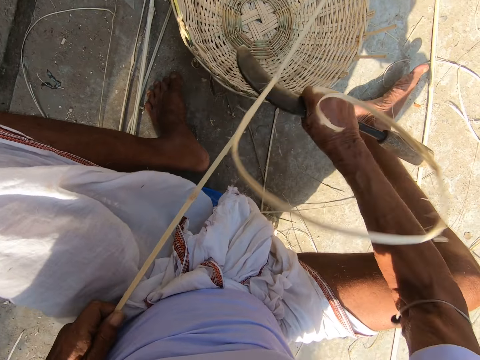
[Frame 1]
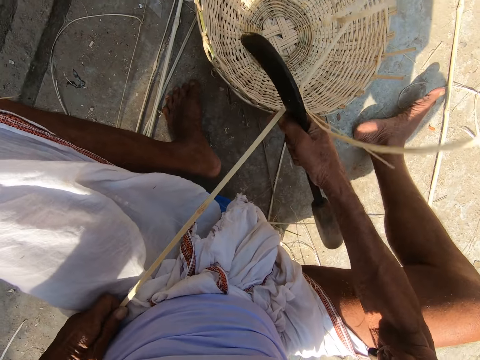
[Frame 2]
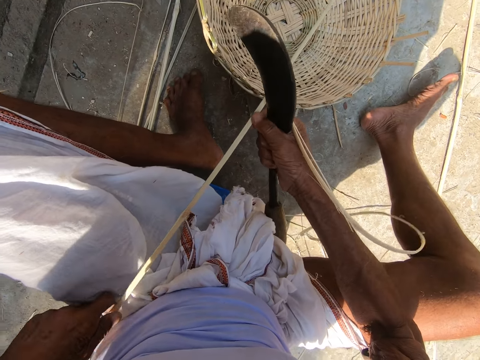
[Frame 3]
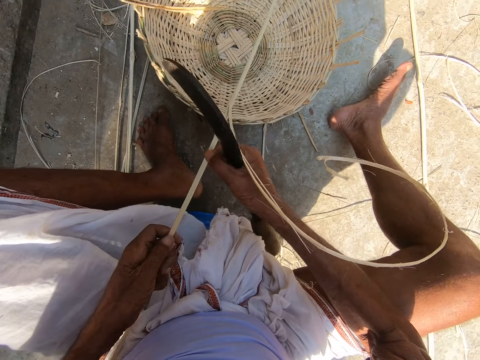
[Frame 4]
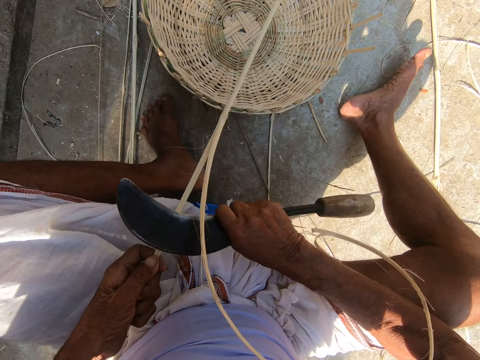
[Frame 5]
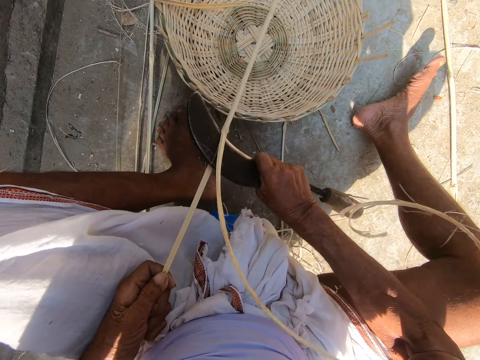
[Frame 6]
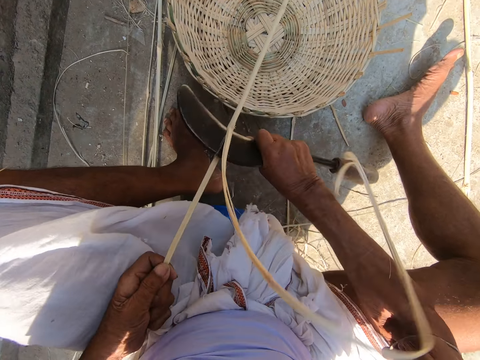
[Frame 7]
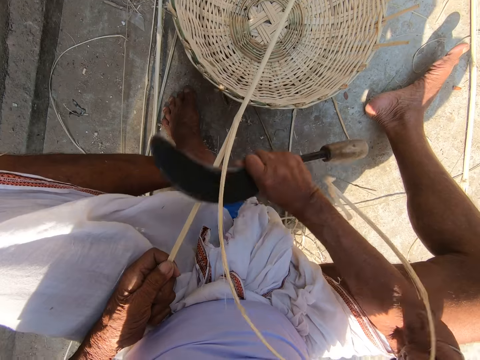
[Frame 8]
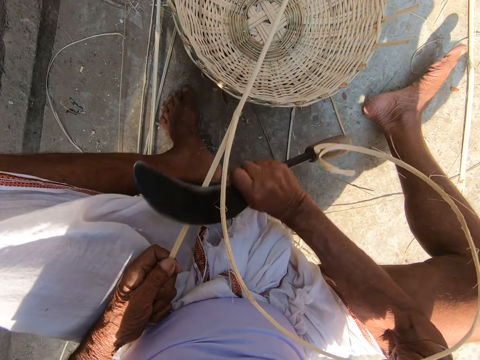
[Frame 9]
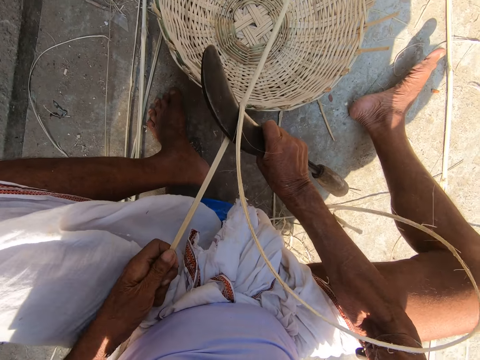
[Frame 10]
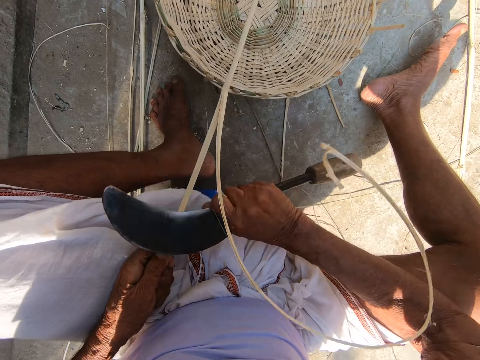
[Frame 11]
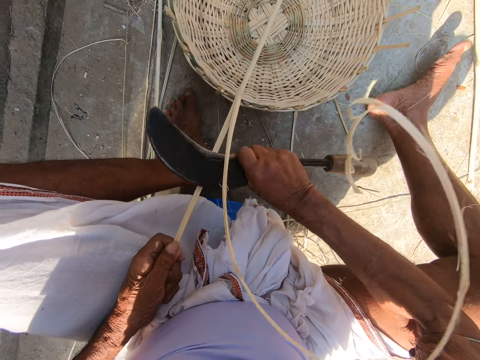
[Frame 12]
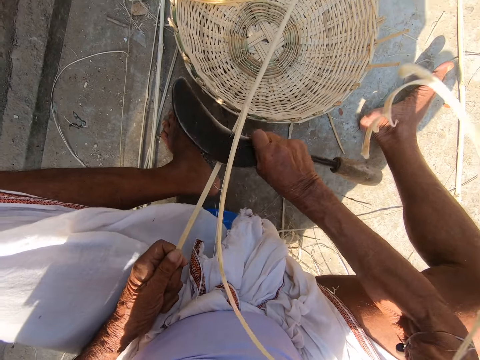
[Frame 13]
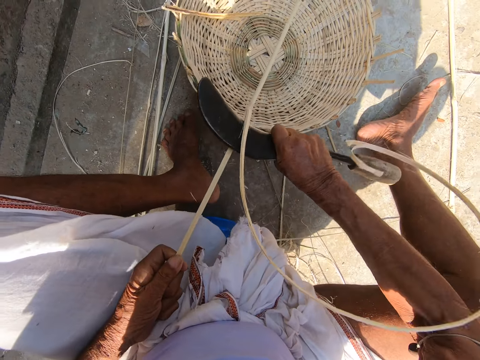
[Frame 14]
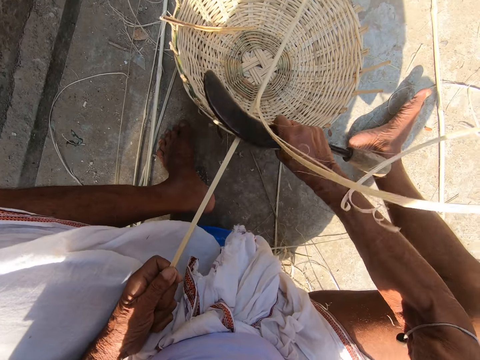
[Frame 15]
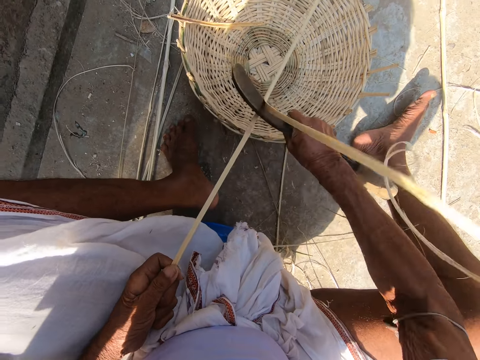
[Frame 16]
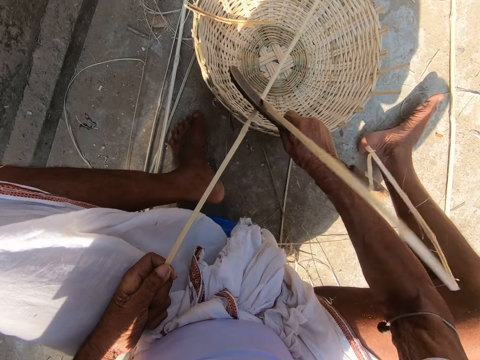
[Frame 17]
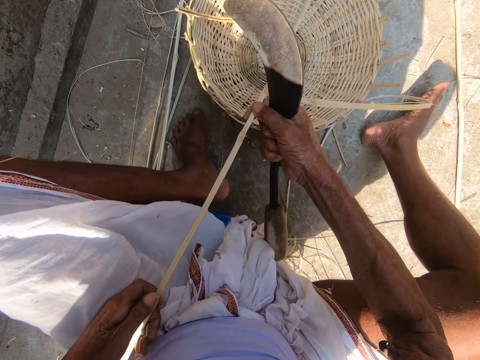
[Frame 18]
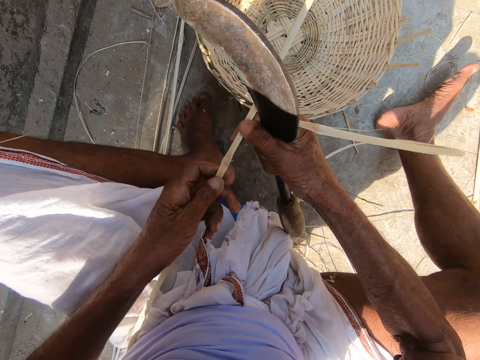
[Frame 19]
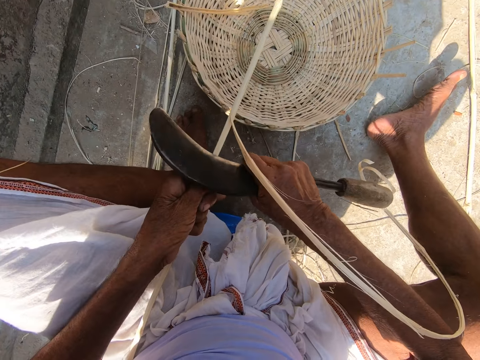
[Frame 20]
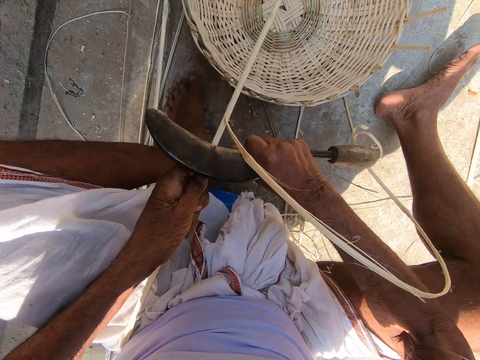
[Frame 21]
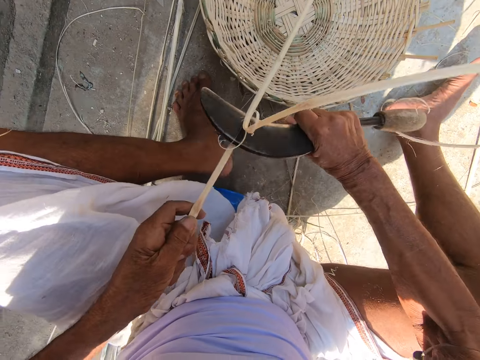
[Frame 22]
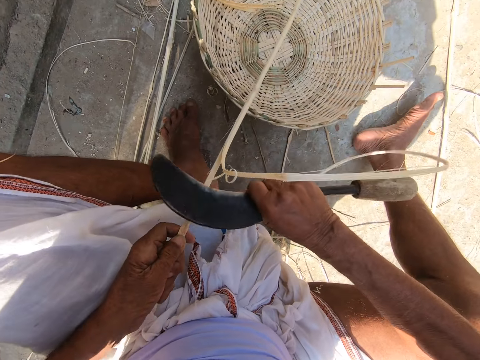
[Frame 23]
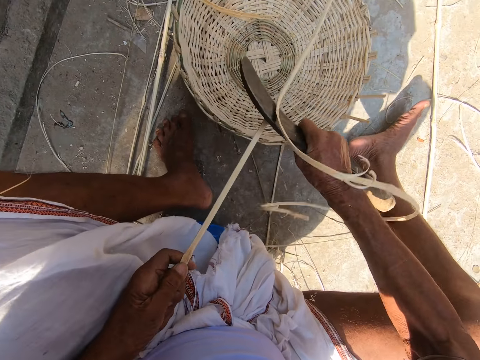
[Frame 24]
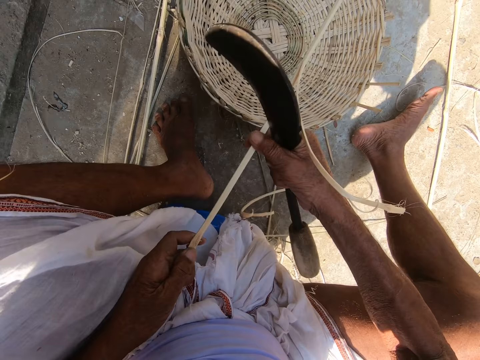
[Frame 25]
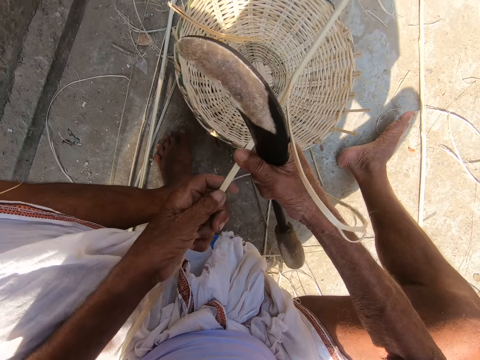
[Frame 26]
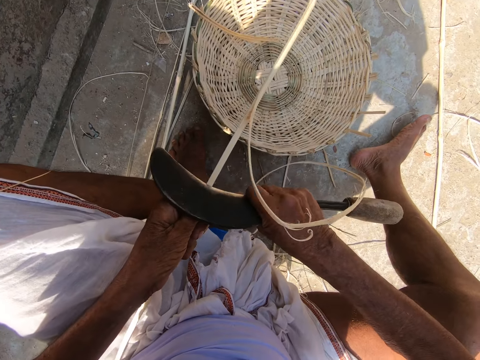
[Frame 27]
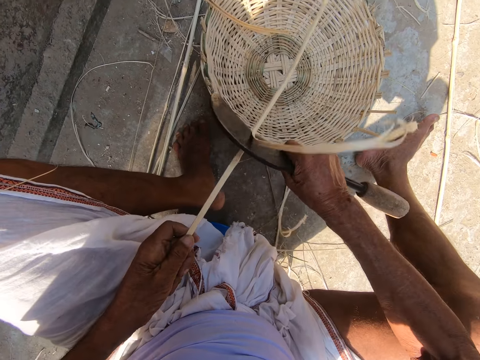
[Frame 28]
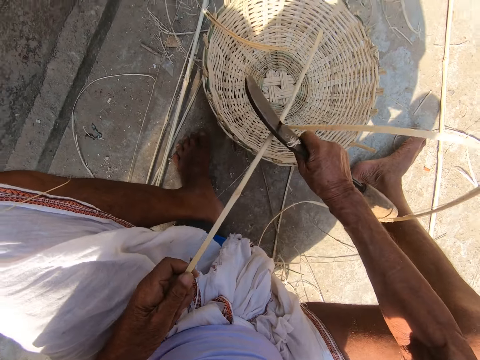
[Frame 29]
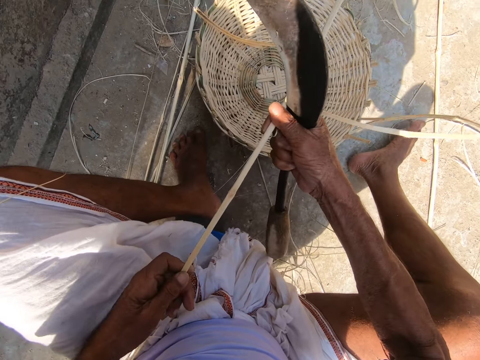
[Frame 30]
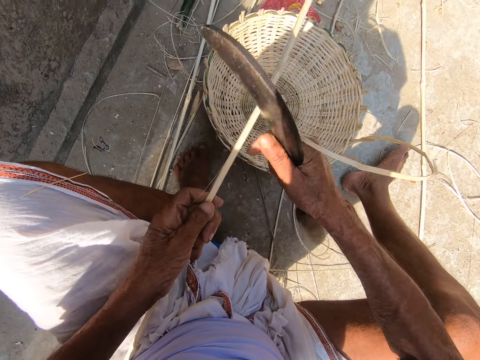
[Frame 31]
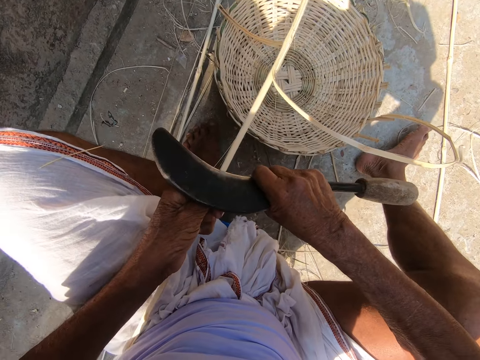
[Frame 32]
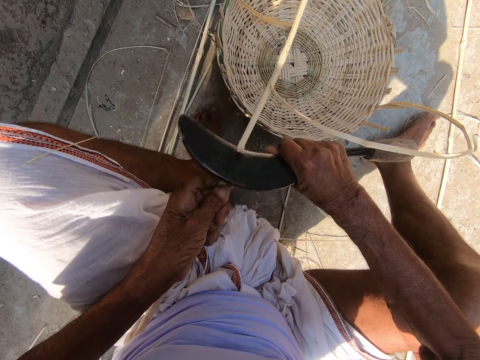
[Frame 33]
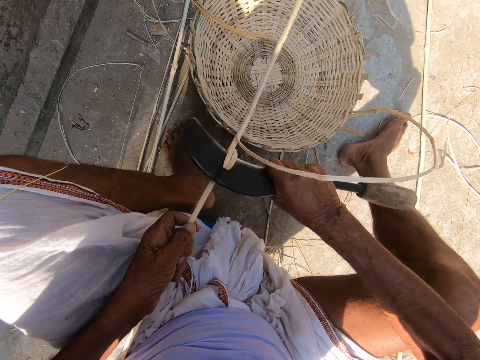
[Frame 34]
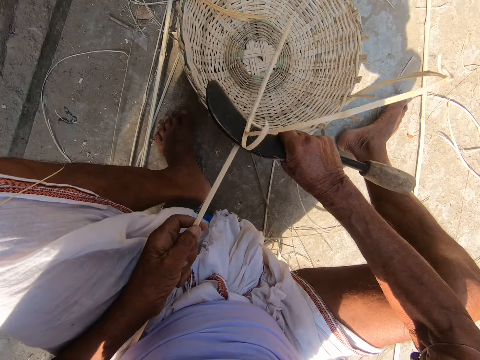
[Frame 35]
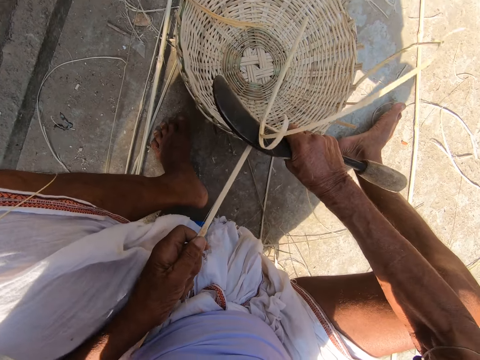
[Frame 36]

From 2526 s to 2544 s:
The camera wearer adjusts his left hand on the bamboo strip. He scrapes the bamboo strip with the sickle in his right hand. He adjusts his left hand on the bamboo strip. He scrapes the bamboo strip with the sickle in his right hand. He adjusts his left hand on the bamboo strip. He scrapes the bamboo strip with the sickle in his right hand. He adjusts his left hand on the bamboo strip. He scrapes the bamboo strip with the sickle in his right hand.

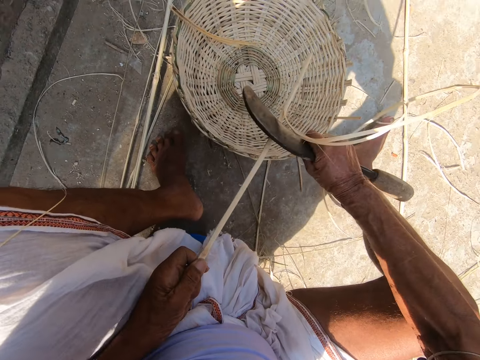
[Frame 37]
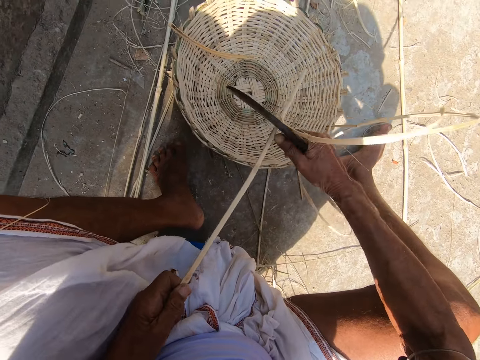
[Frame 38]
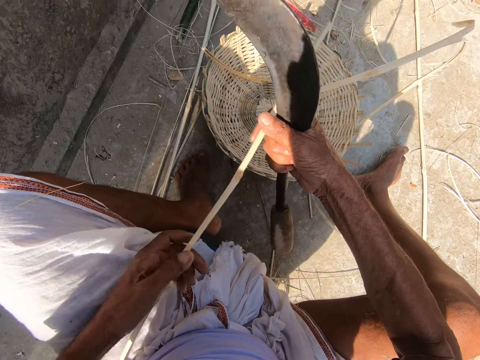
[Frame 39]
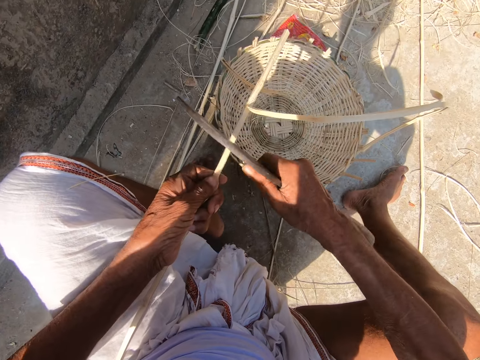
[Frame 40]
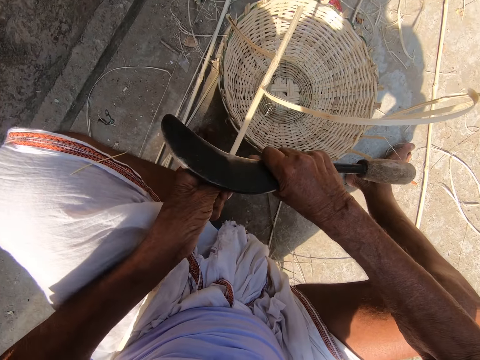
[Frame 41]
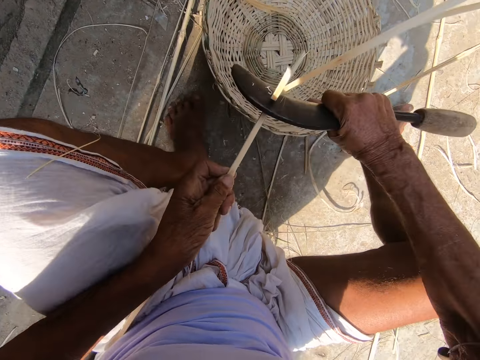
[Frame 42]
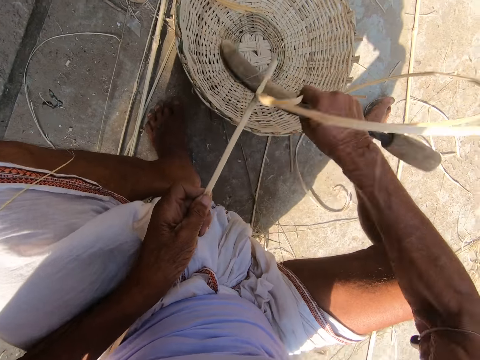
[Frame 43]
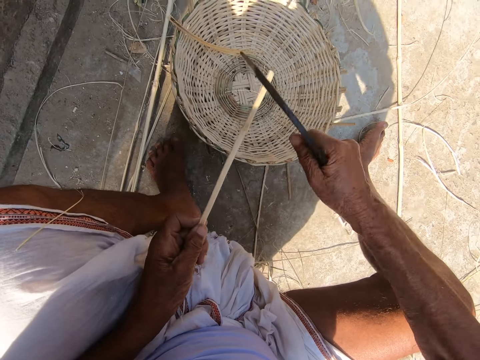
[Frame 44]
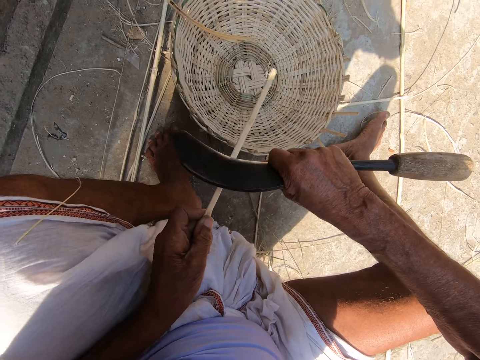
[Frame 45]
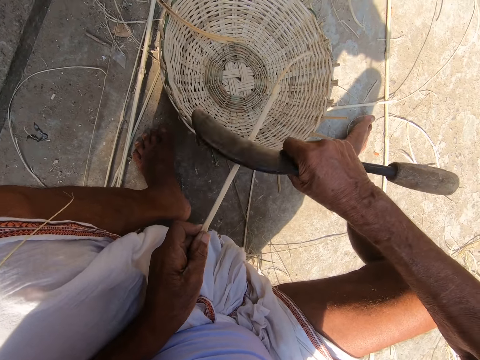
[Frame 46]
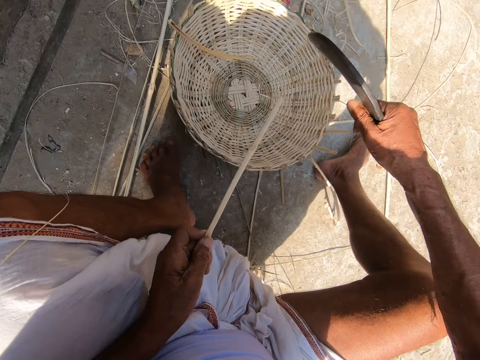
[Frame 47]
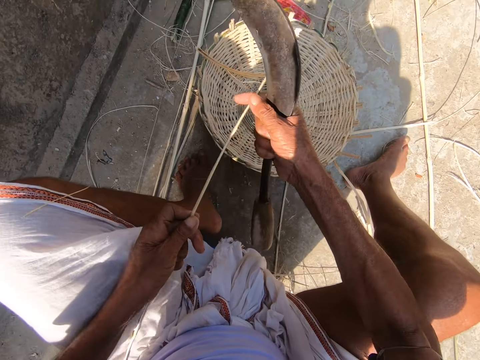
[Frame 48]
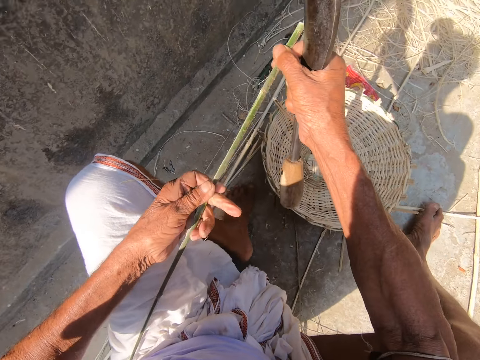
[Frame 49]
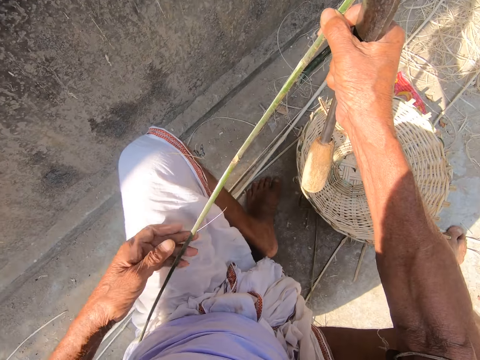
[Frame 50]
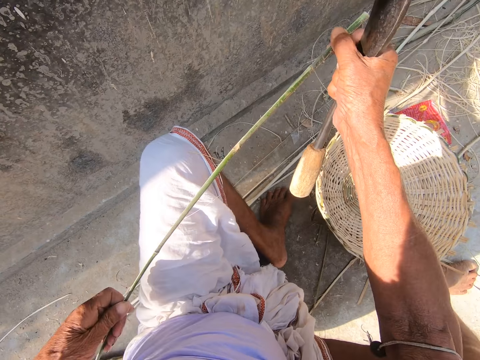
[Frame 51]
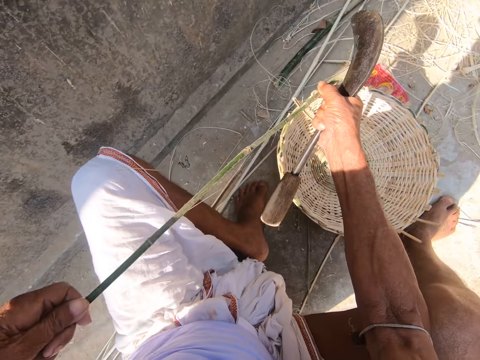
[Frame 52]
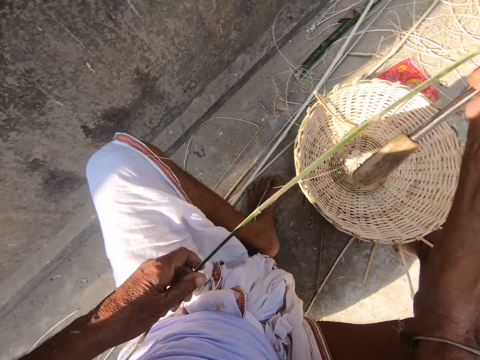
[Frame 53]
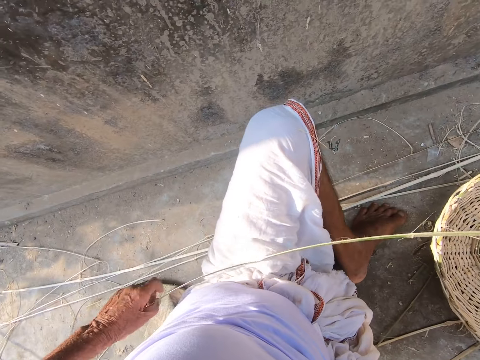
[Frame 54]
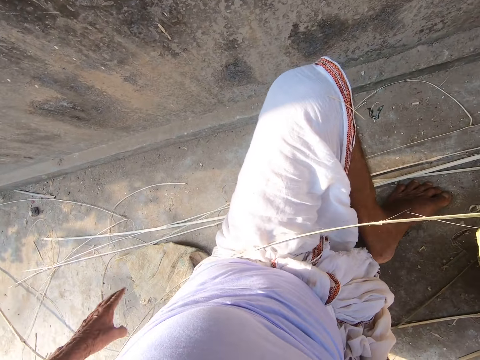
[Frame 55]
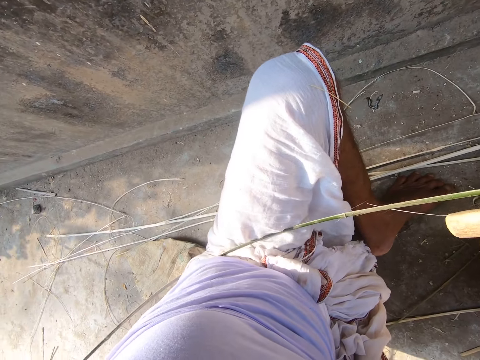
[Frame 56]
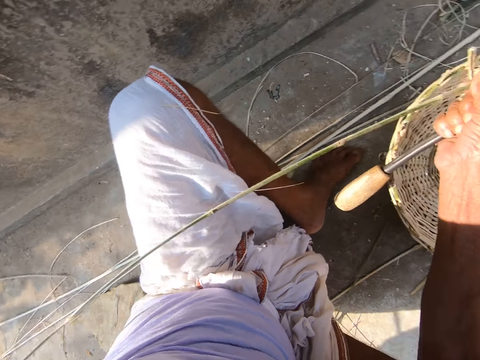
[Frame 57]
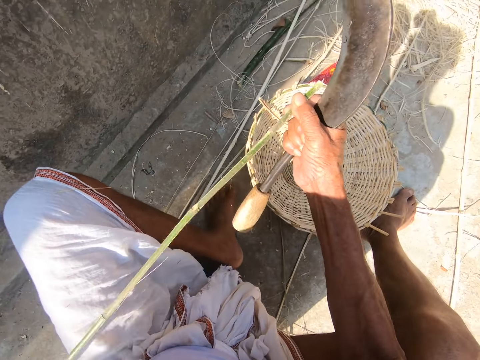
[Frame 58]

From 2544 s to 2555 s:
The camera wearer adjusts his left hand on the bamboo strip. He scrapes the bamboo strip with the sickle in his right hand. He holds the bamboo strip with both hands. He turns the grass with the left hand.
